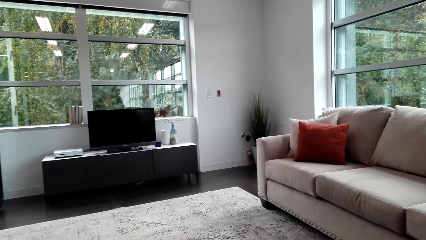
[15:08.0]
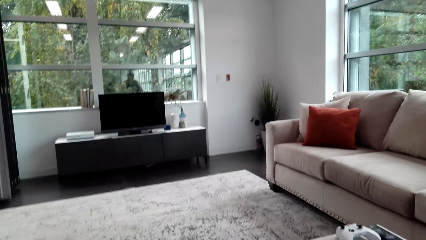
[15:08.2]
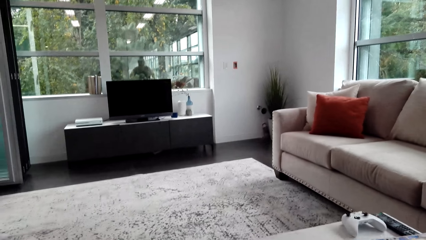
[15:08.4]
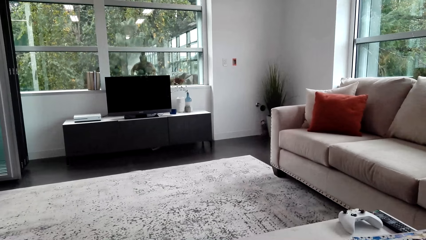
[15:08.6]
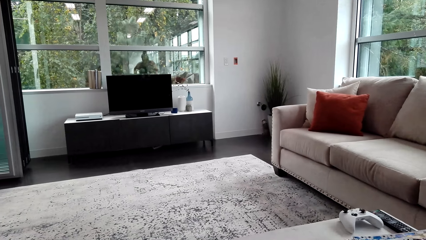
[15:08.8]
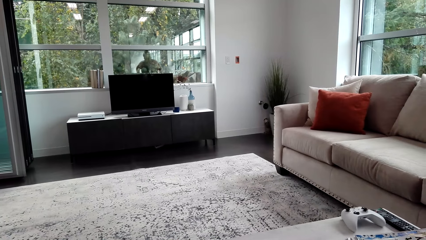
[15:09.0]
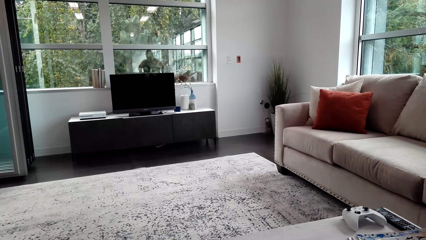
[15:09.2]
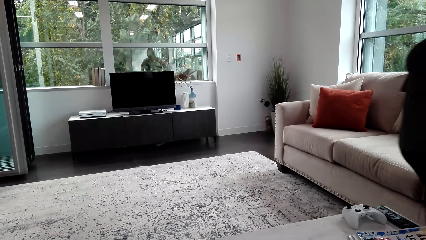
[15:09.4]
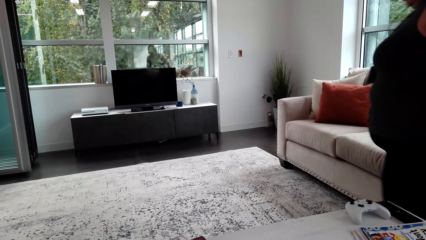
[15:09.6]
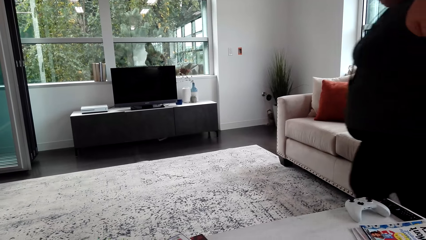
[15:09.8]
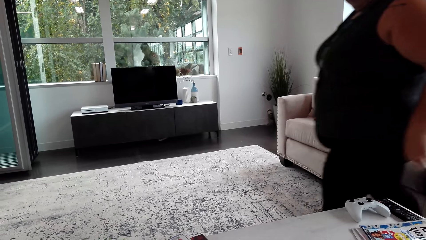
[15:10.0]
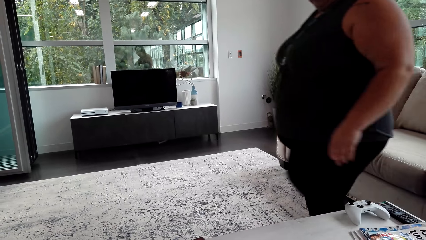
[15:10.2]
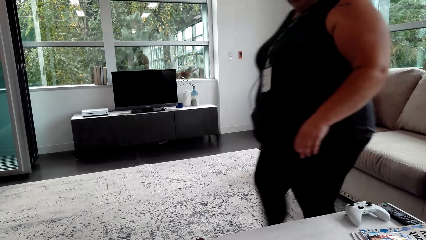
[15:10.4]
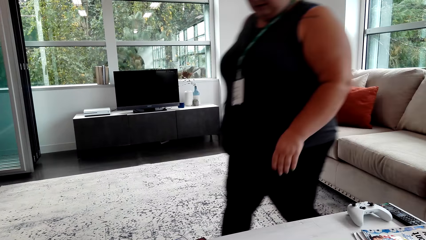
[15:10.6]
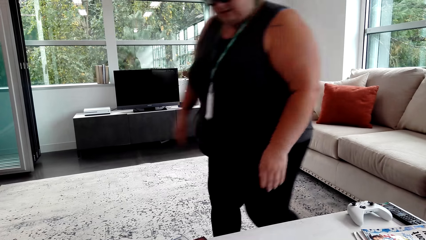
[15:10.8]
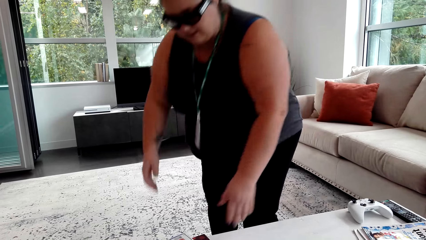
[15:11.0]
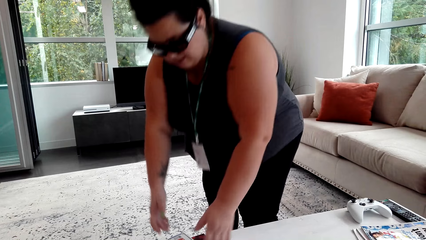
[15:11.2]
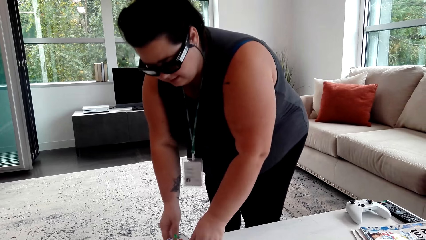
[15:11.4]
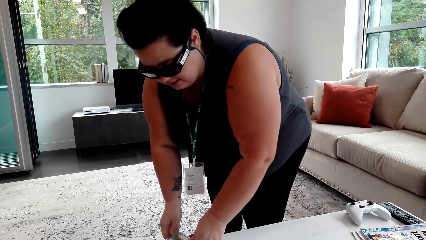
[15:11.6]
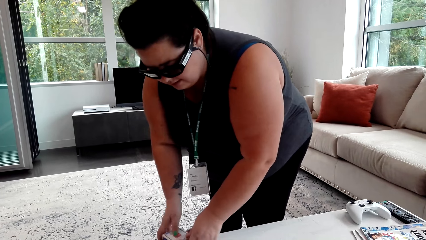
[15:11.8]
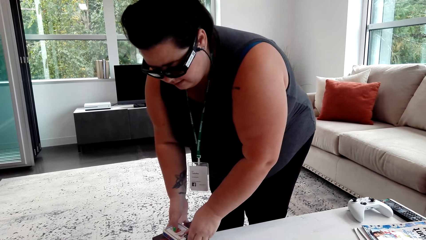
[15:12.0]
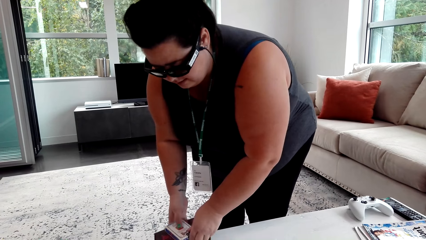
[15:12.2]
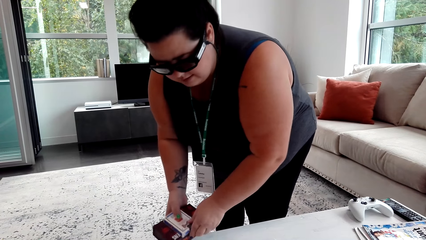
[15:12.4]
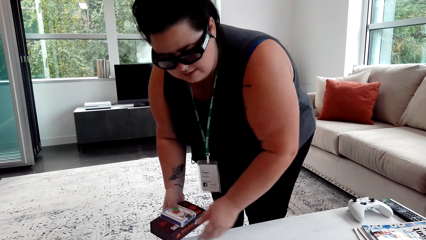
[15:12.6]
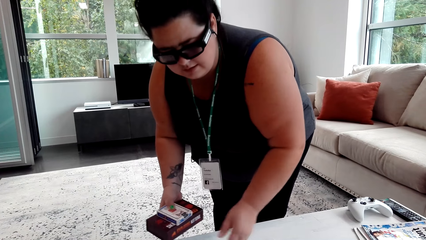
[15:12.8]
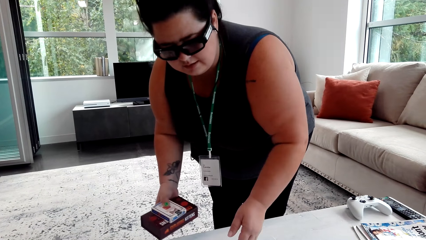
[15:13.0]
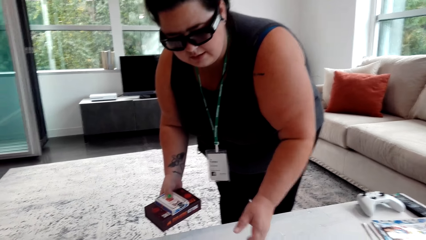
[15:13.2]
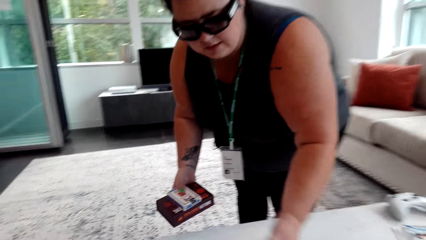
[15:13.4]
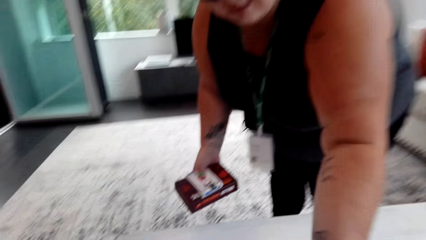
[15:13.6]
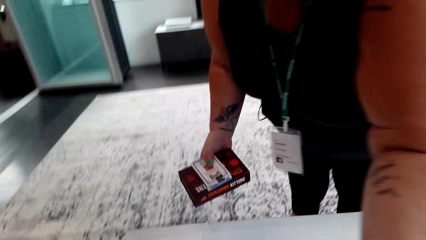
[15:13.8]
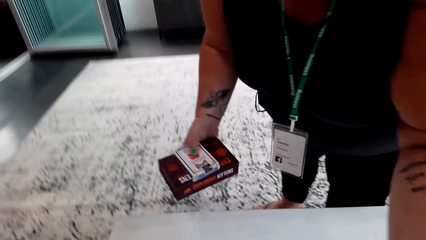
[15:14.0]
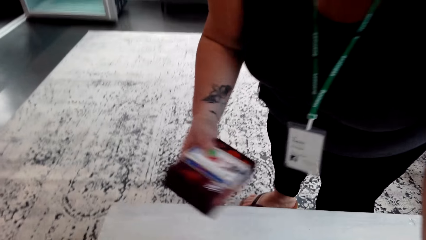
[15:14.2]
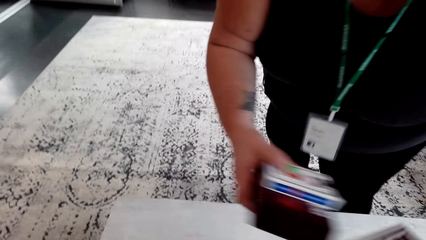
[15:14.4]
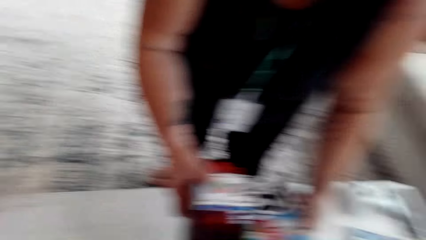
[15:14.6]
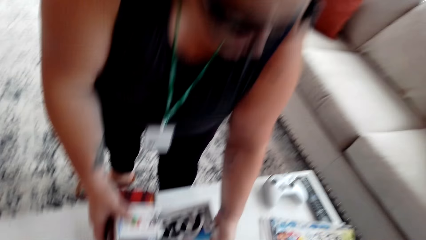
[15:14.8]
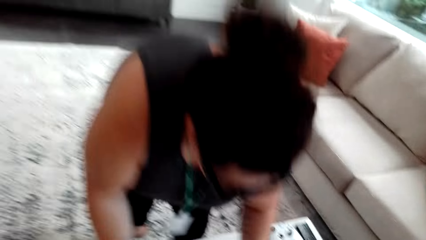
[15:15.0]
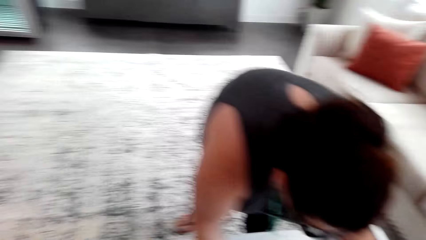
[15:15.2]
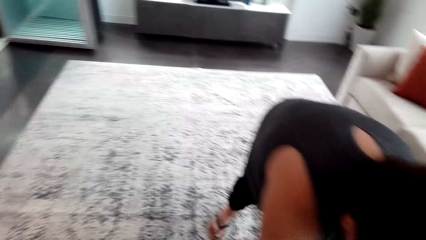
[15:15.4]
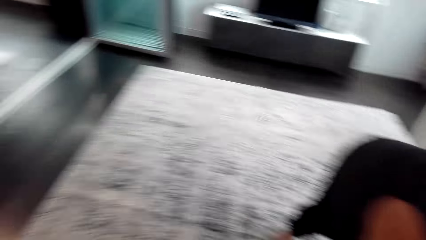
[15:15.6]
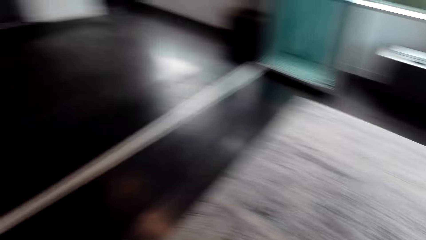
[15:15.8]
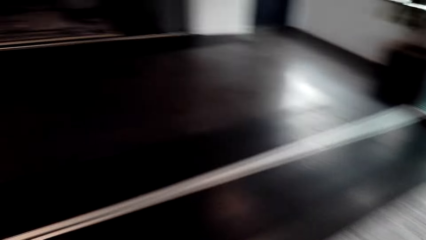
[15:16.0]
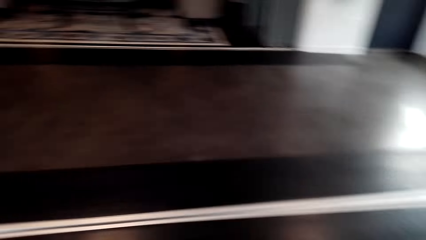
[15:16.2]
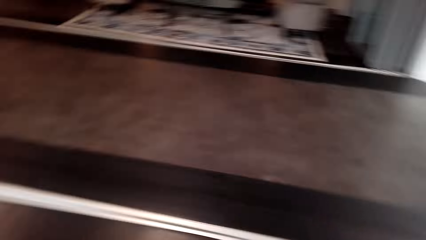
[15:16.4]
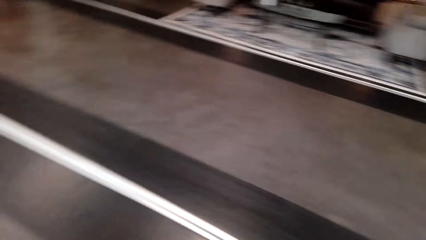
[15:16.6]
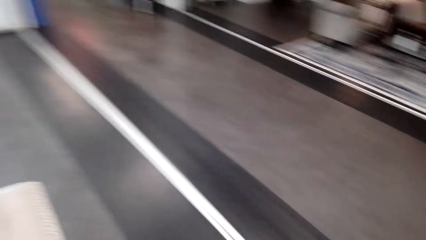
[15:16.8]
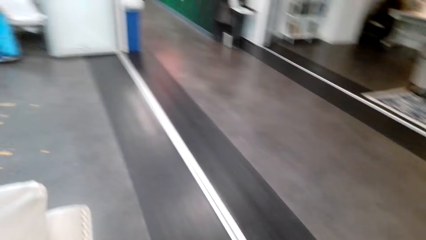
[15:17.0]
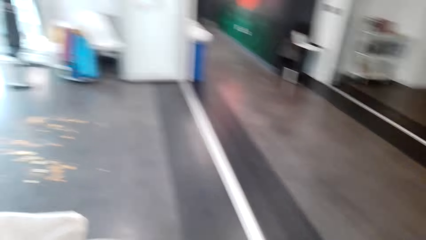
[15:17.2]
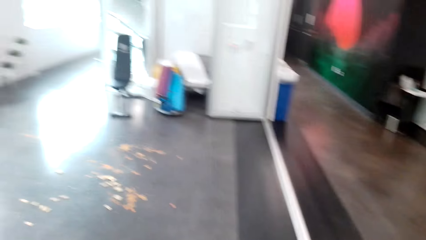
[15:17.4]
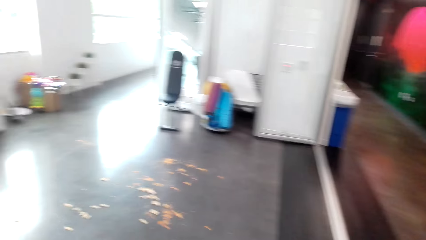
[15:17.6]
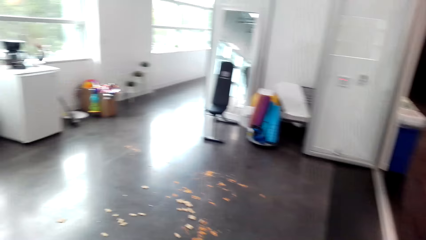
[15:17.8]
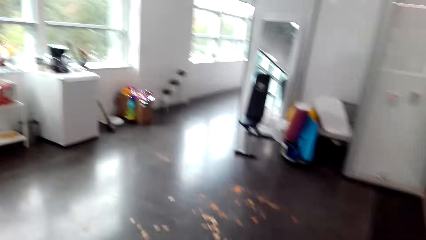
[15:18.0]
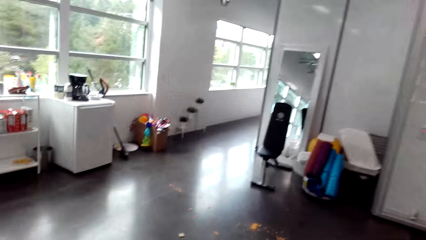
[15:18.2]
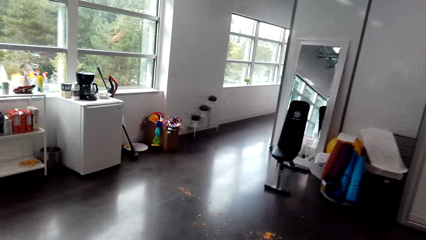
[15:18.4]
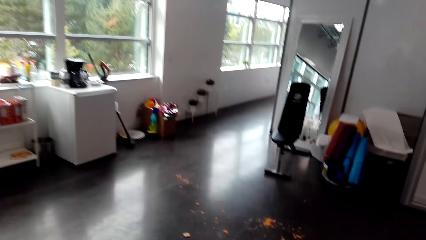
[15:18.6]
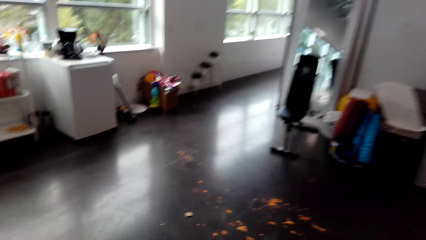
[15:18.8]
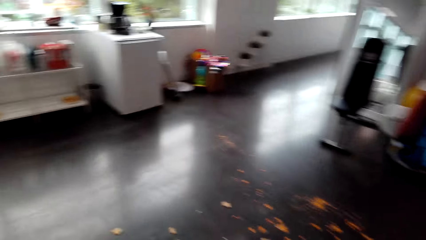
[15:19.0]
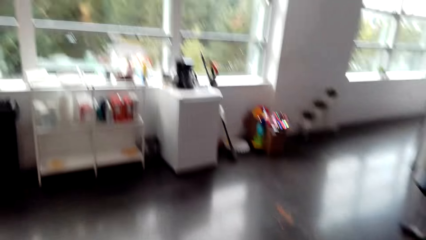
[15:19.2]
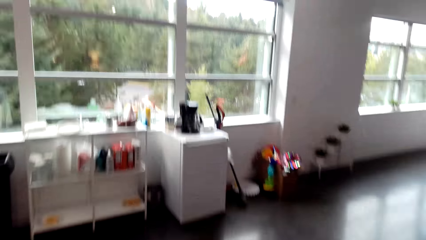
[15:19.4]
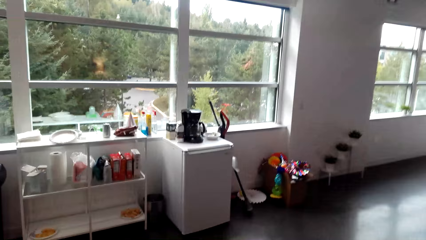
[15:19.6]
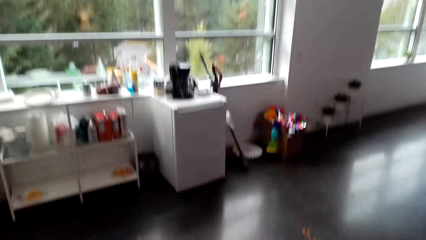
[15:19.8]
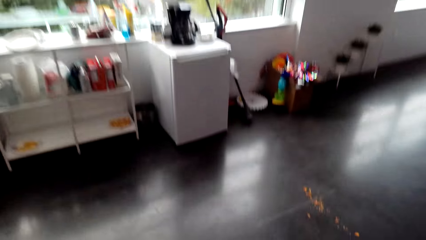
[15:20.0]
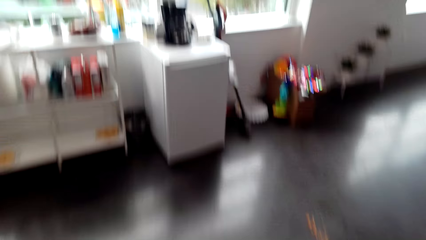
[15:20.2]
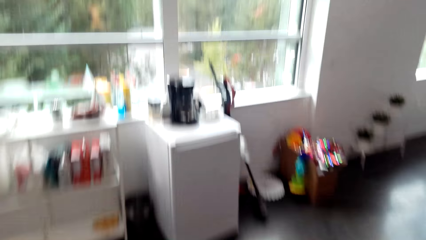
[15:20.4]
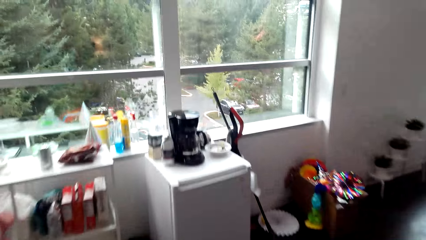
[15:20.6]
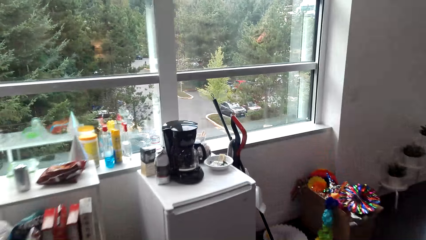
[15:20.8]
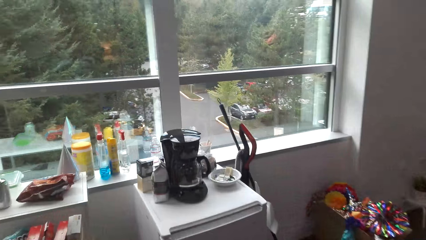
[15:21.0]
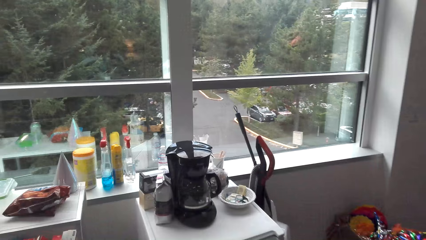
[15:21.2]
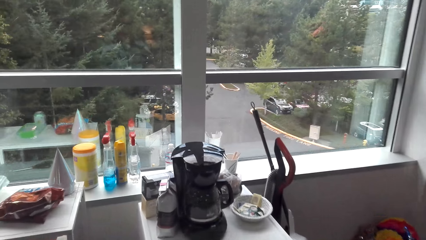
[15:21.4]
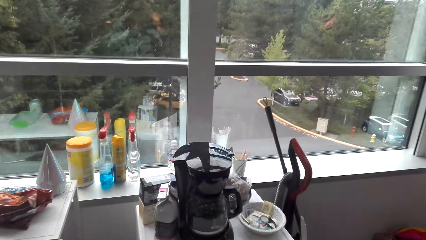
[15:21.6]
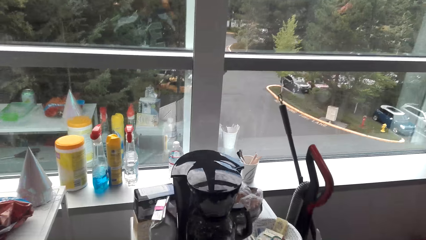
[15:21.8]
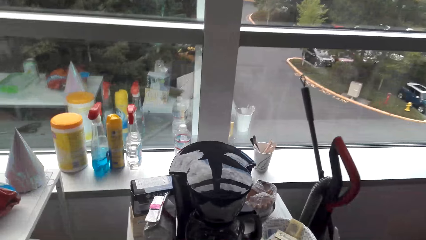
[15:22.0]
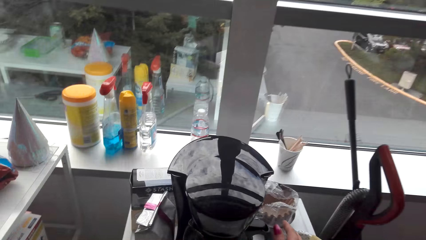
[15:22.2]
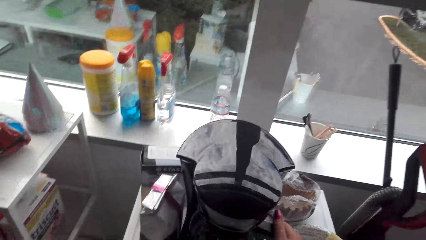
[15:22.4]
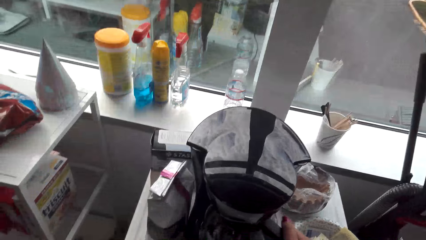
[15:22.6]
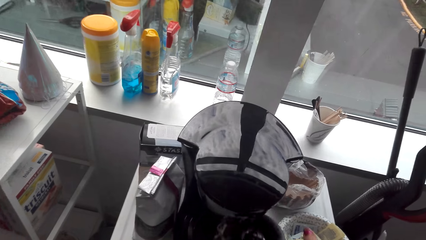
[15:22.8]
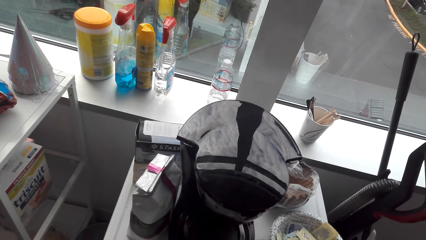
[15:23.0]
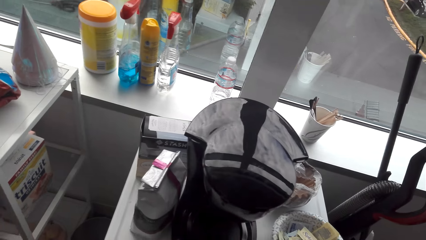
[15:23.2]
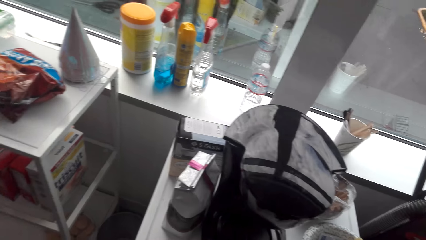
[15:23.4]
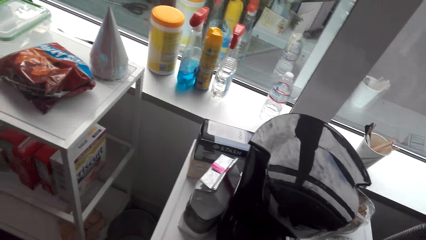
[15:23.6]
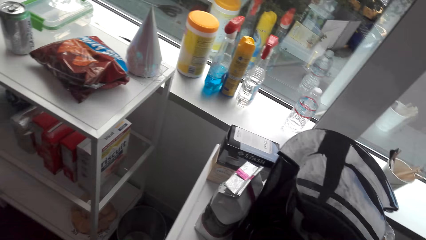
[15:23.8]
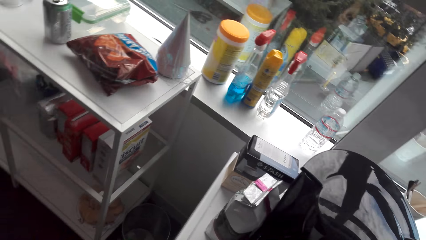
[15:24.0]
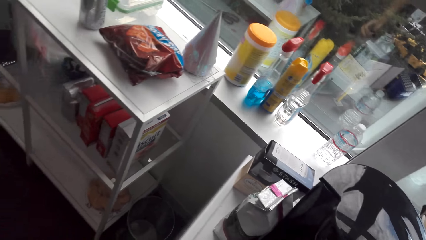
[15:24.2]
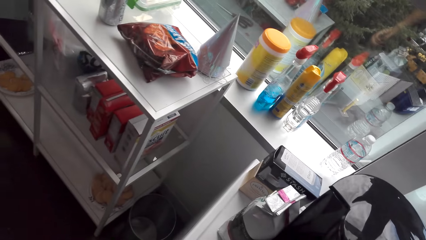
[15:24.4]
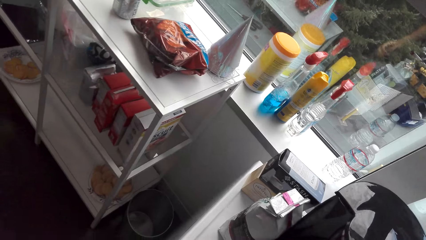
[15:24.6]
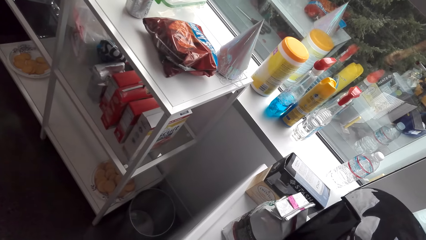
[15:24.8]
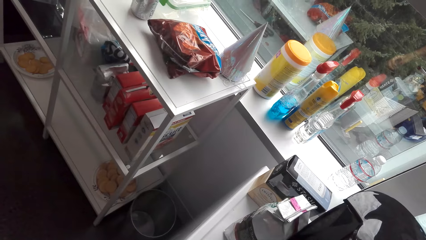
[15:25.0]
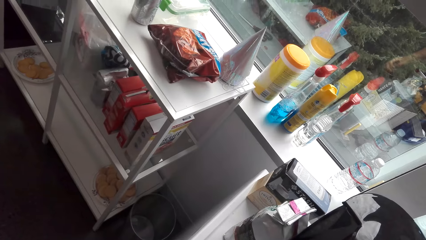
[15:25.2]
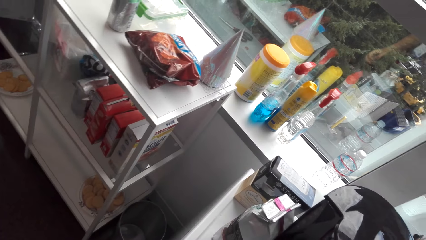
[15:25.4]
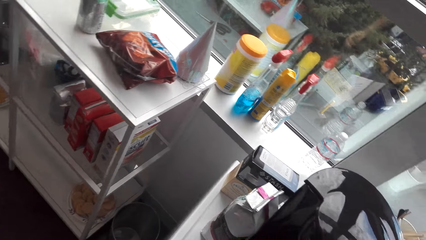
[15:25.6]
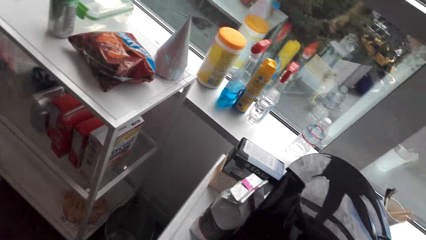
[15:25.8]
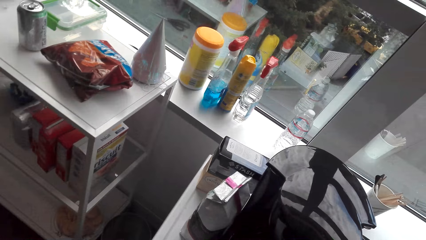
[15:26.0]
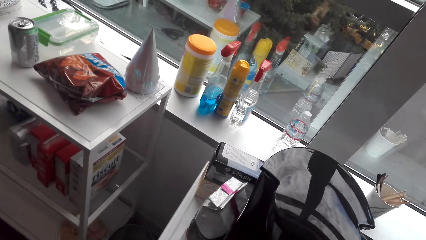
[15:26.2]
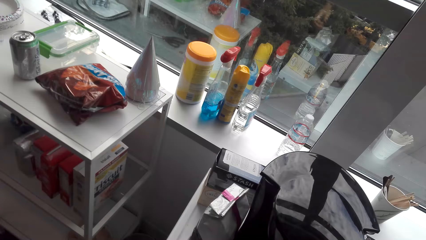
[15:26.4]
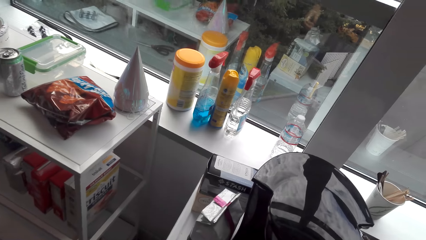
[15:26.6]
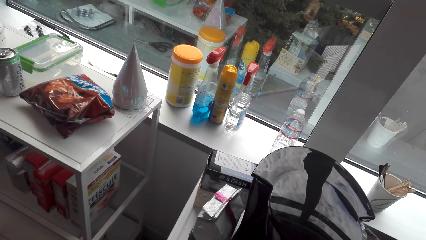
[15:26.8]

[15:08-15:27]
A woman walks around. She picks up the box on the table. The camera wearer walks around. They take the coffee kettle.
